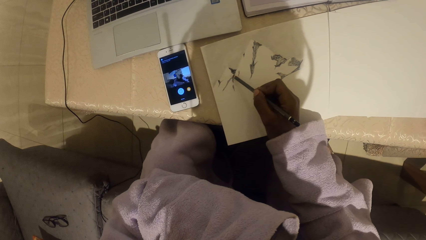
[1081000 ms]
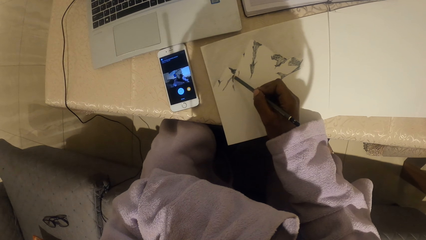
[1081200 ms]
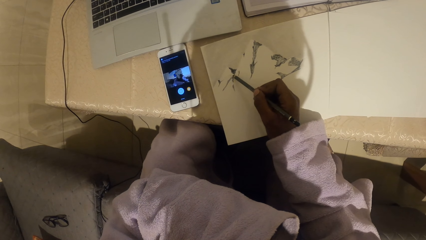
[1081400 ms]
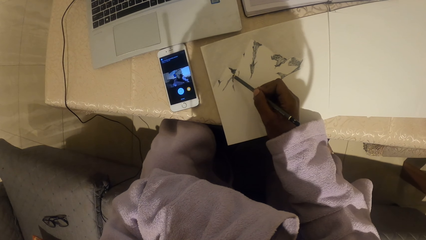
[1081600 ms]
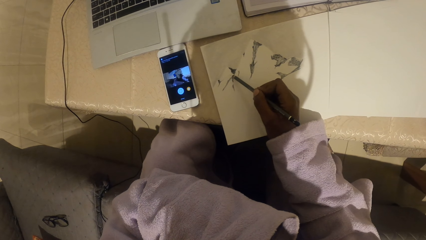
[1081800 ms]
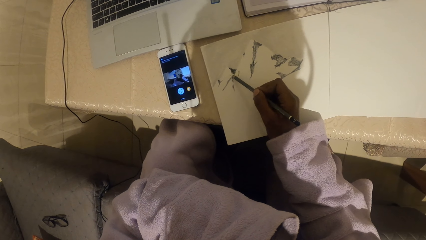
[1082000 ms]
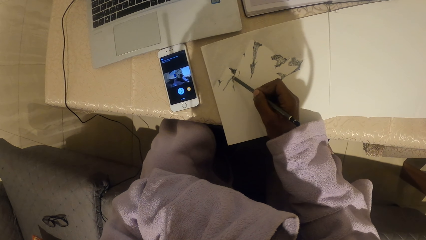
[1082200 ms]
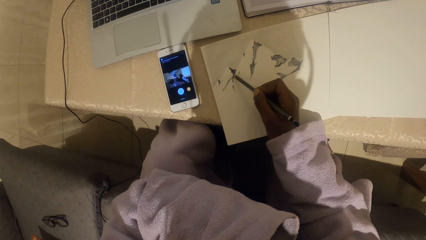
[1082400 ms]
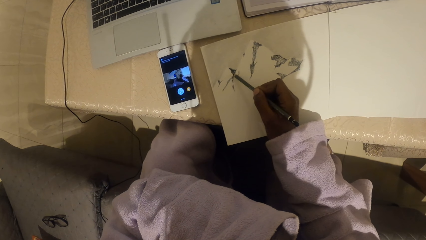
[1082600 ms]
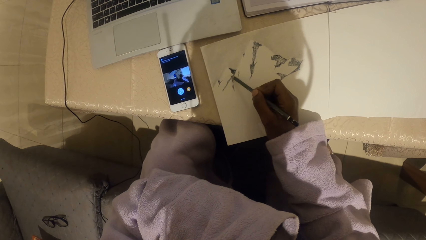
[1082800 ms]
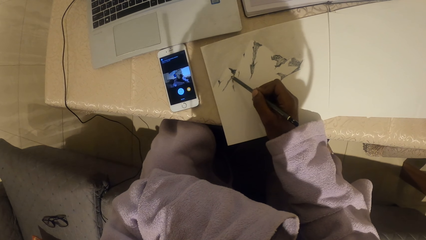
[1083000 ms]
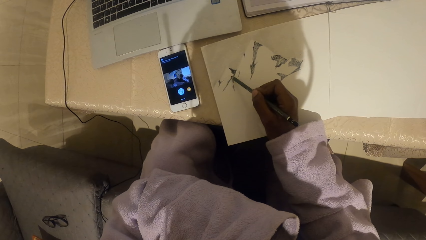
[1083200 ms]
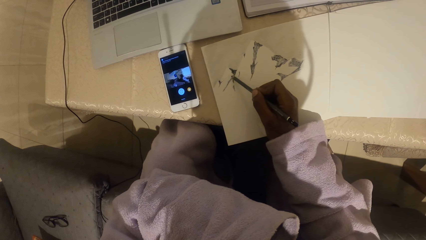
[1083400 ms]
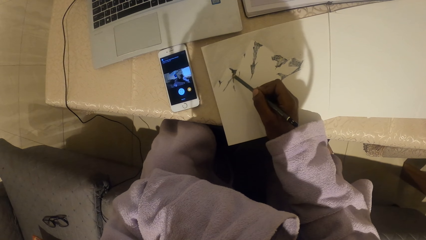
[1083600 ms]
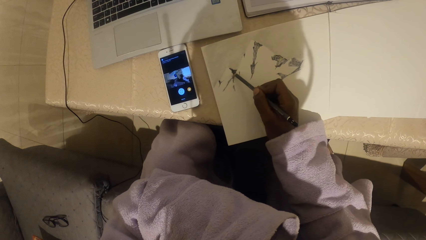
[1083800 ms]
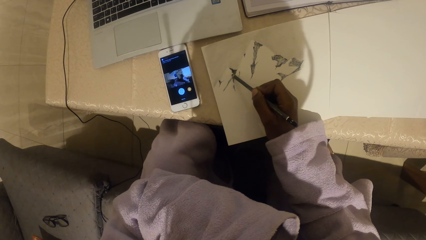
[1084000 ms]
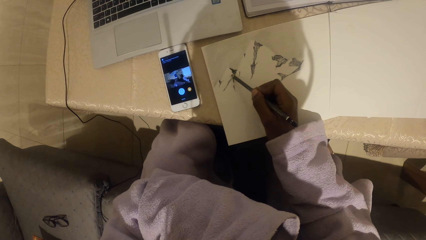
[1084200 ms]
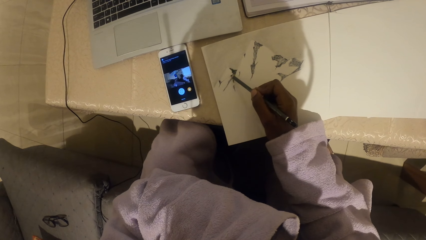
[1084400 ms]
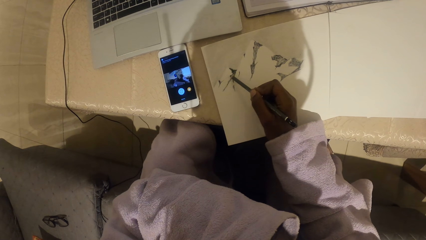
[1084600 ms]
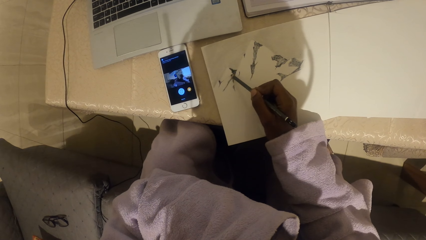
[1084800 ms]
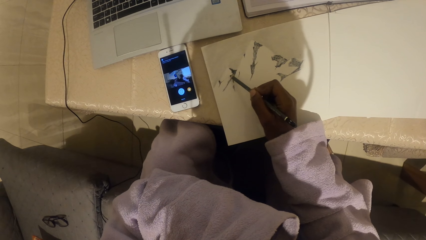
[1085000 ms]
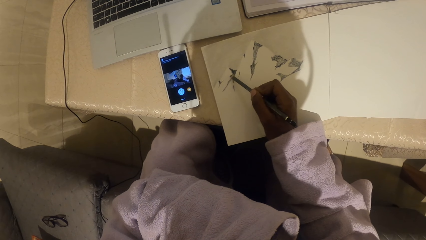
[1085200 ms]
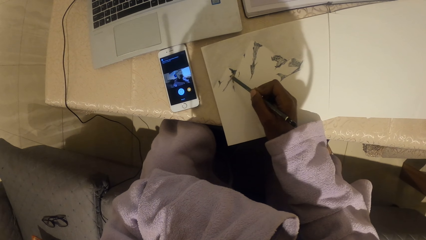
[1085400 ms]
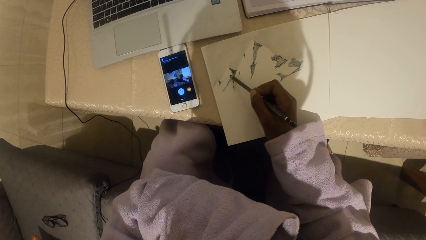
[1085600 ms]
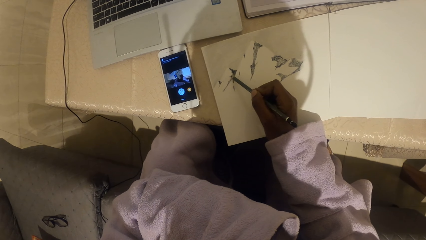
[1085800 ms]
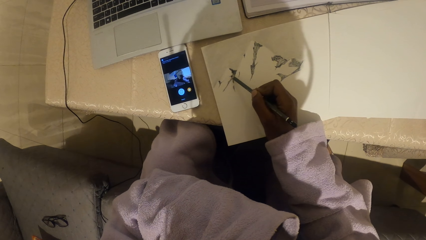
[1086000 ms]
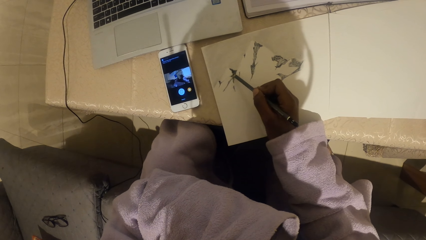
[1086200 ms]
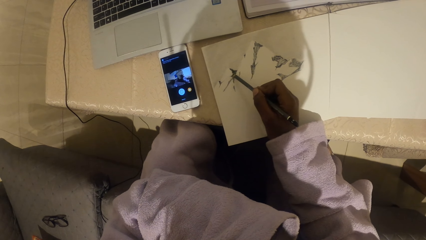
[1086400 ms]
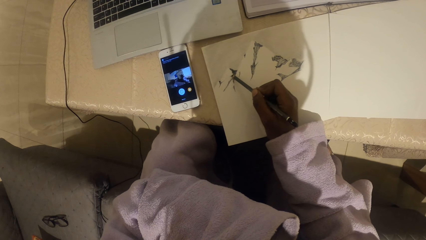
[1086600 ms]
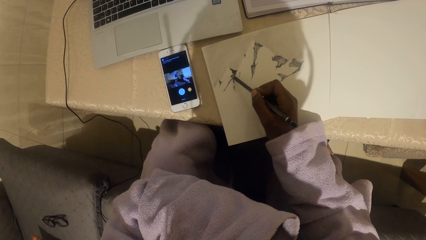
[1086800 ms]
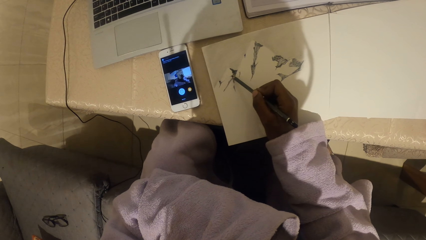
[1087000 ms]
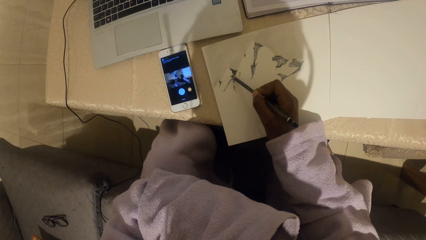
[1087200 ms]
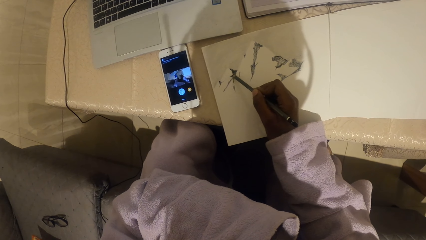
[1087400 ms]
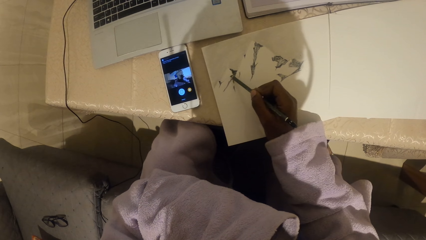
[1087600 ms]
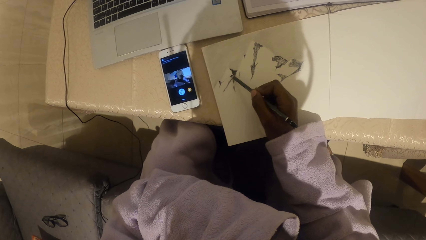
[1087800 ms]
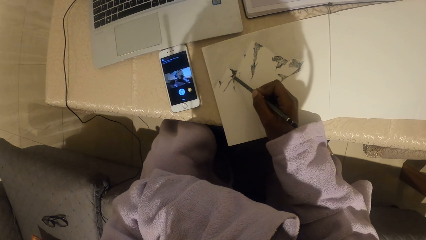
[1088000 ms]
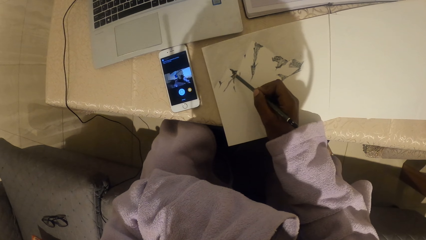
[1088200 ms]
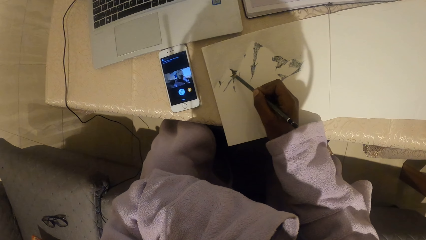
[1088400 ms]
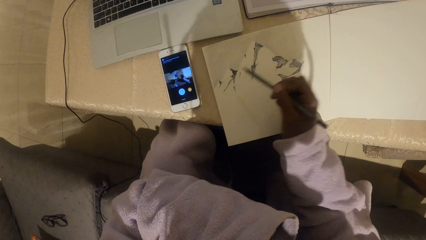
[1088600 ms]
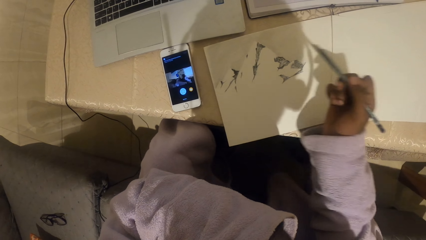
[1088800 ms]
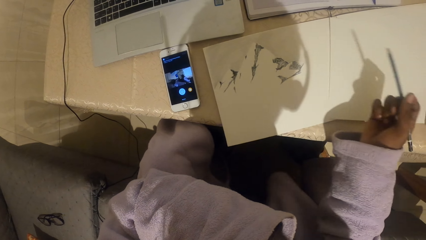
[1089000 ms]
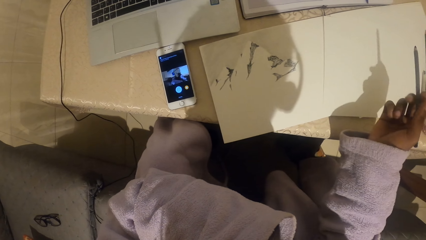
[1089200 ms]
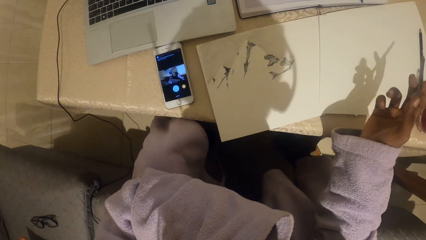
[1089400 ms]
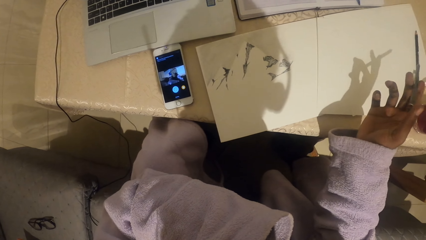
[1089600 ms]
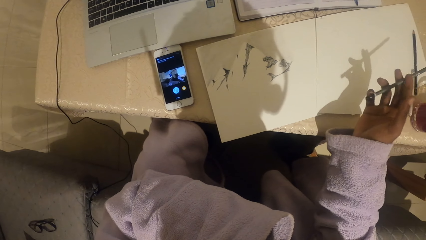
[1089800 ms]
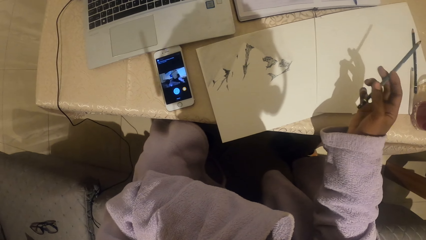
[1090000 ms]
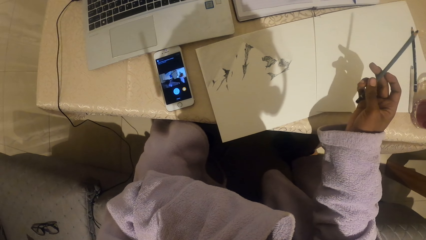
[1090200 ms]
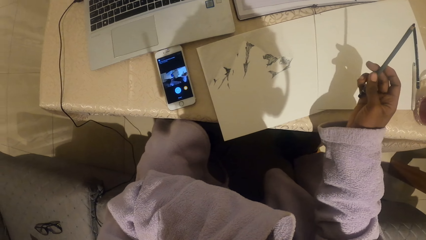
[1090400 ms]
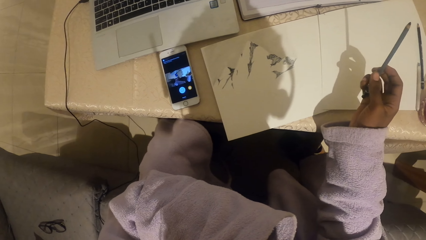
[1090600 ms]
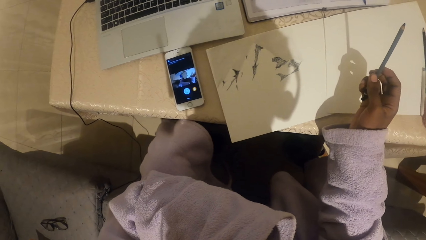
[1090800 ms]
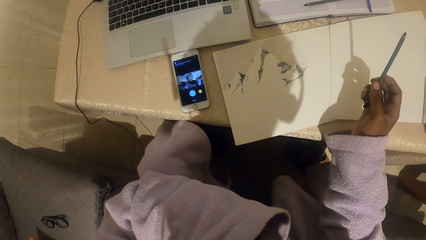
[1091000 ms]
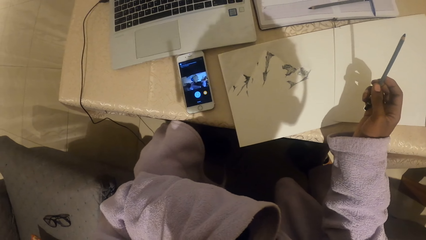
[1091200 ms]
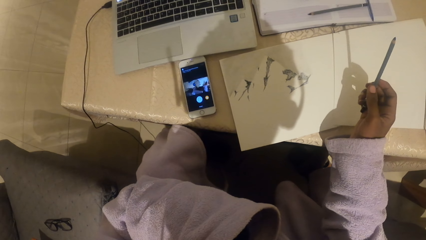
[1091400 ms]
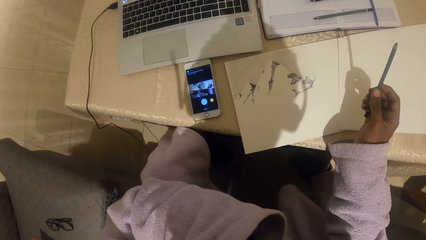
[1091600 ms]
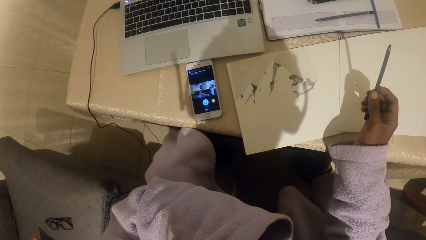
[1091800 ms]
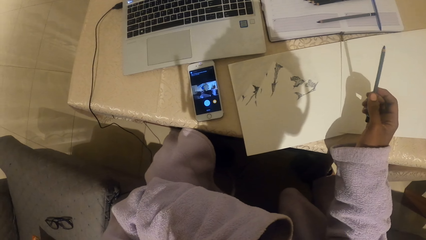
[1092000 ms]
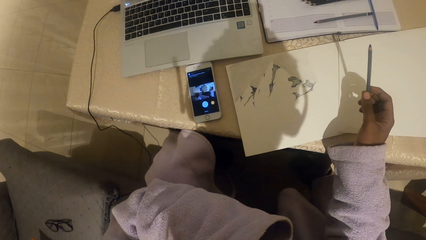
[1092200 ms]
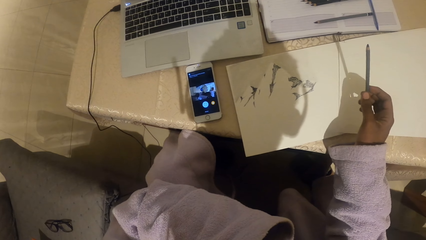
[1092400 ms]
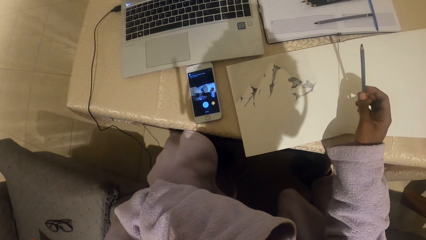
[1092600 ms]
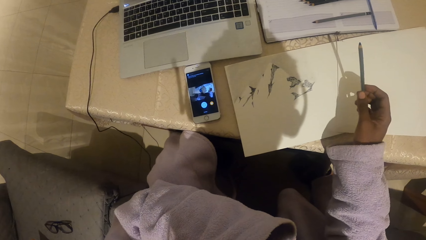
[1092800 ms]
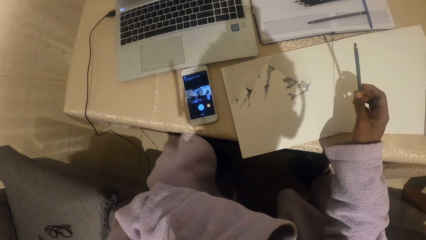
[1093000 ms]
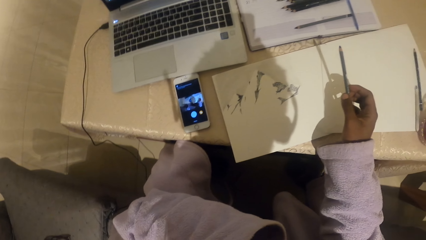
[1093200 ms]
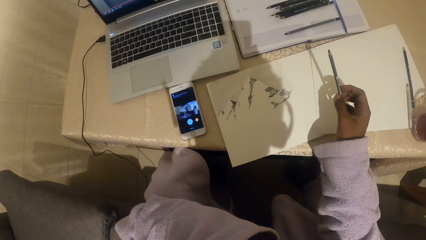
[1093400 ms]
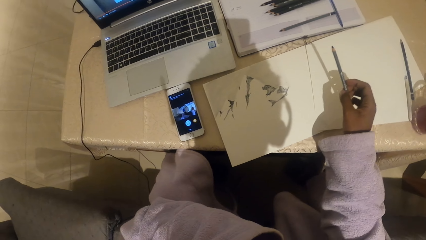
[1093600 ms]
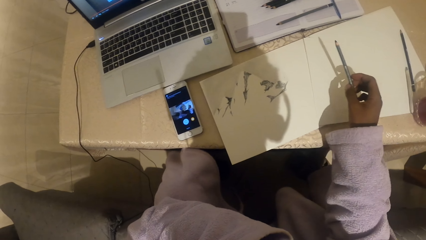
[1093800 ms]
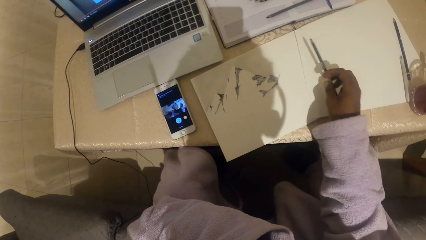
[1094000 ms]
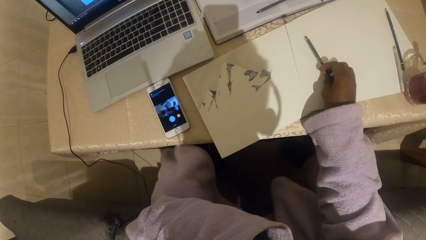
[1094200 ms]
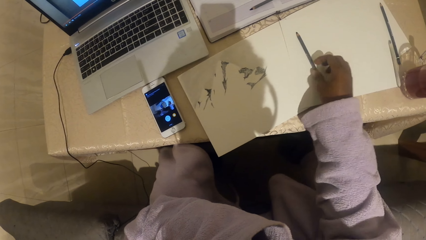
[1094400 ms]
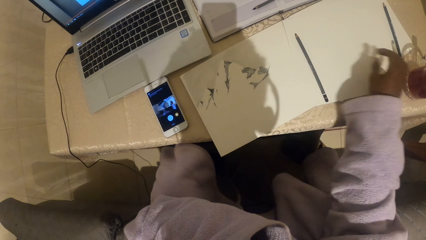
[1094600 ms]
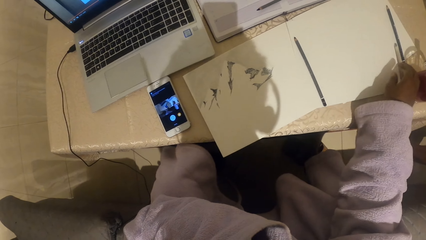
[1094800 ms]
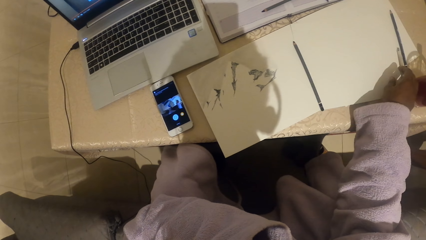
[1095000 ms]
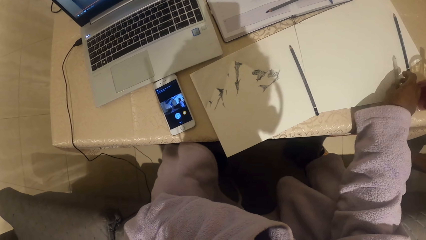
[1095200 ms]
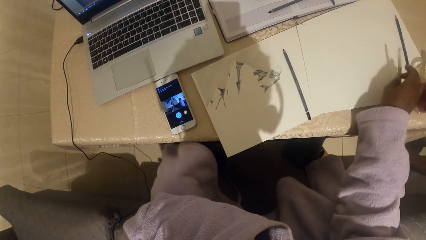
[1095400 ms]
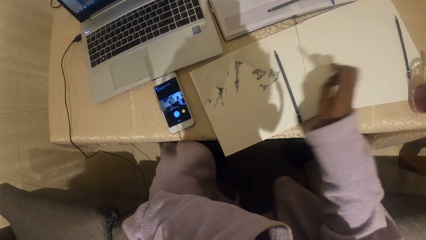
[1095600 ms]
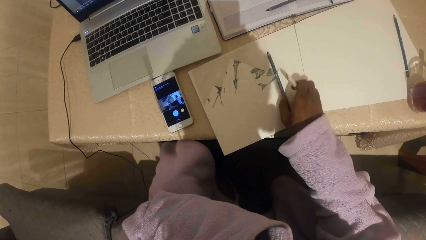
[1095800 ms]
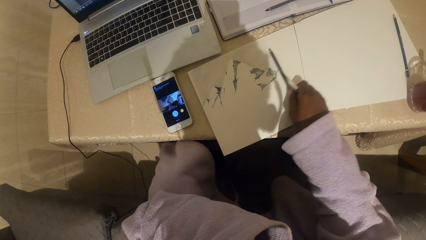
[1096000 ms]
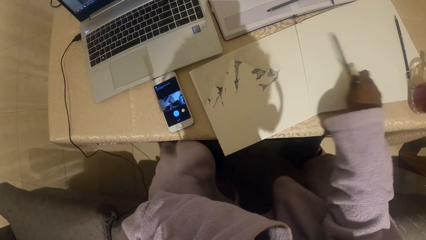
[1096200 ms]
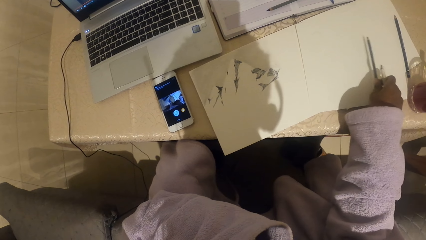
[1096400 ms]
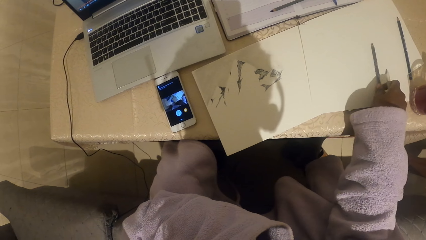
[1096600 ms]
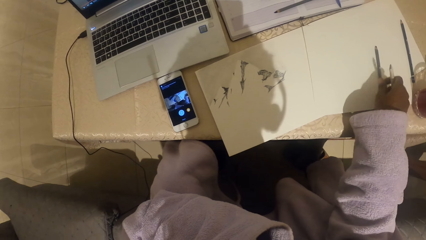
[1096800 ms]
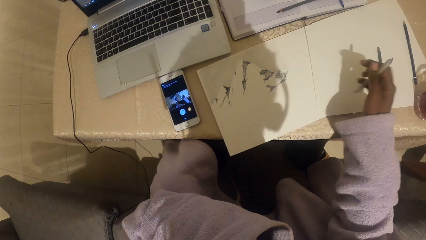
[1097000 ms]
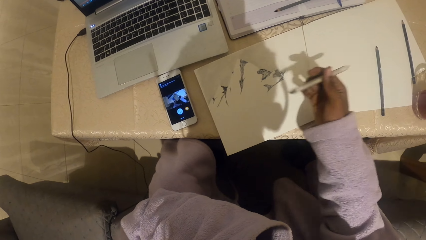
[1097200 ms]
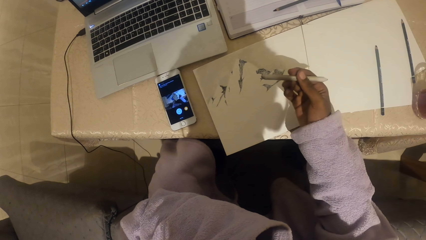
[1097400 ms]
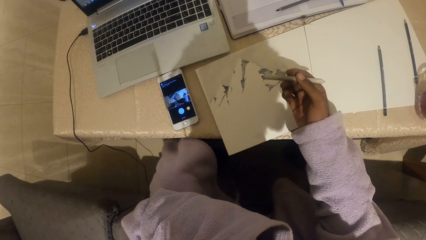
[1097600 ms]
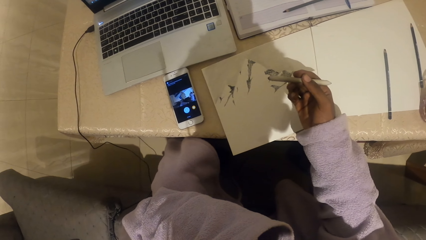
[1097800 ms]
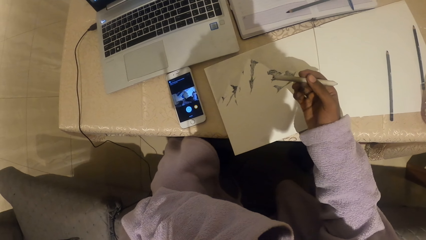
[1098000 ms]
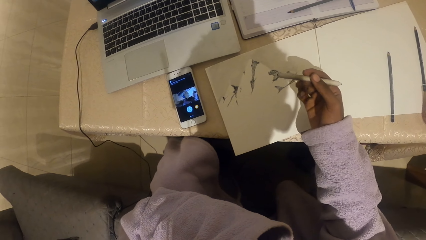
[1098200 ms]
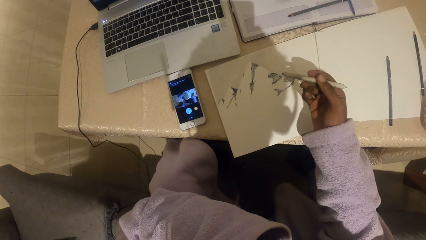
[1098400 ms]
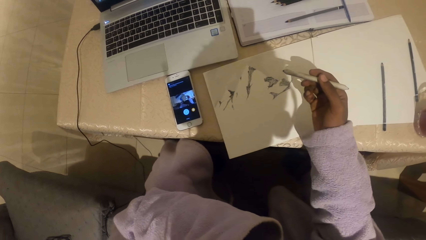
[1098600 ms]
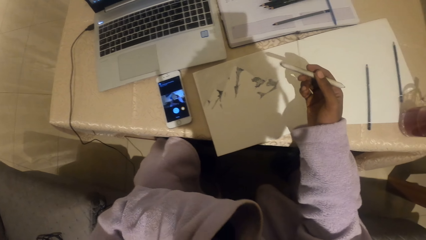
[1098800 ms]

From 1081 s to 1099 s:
The camera wearer looks at the book. They put the pen or pencil on the paper. They pick another pencil. They pick up the marker pen. They place the pencil on the piece of paper. They put the marker pen aside.
